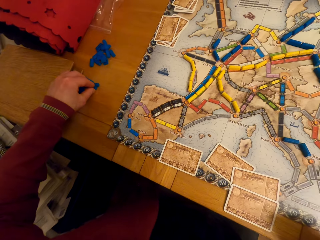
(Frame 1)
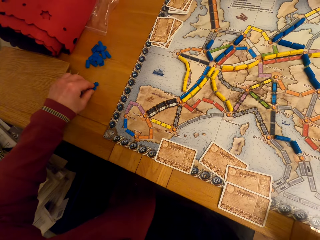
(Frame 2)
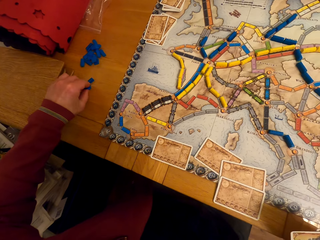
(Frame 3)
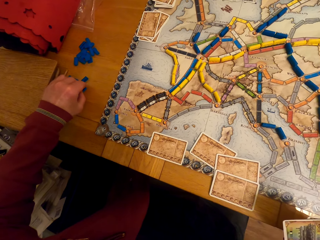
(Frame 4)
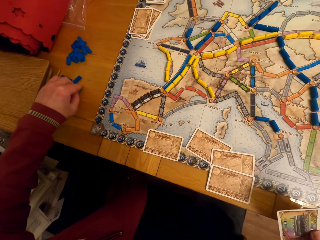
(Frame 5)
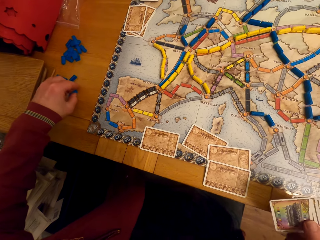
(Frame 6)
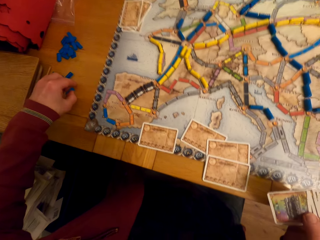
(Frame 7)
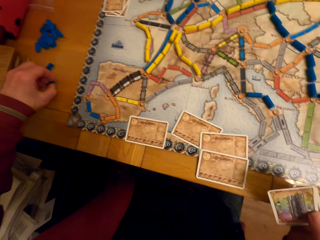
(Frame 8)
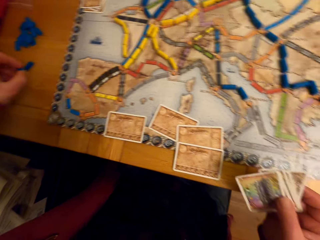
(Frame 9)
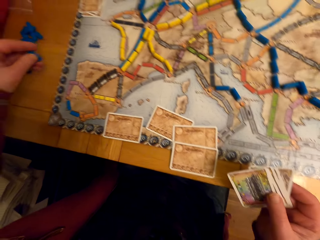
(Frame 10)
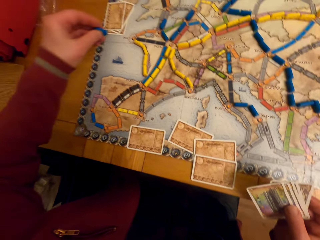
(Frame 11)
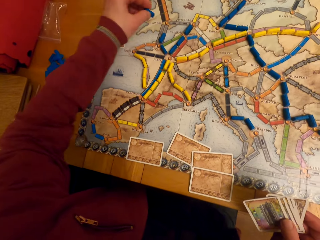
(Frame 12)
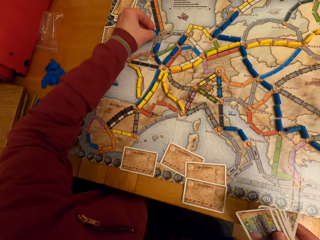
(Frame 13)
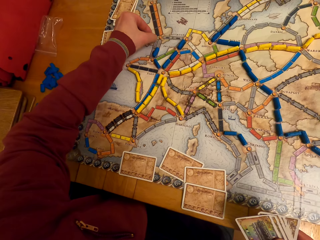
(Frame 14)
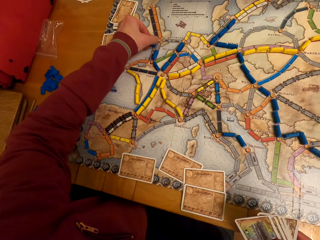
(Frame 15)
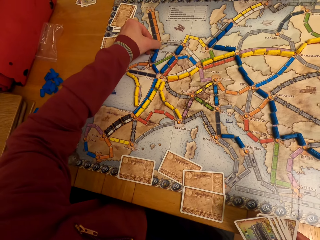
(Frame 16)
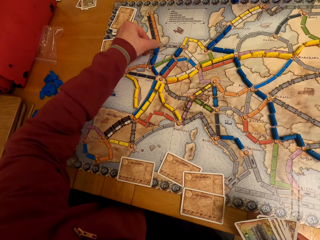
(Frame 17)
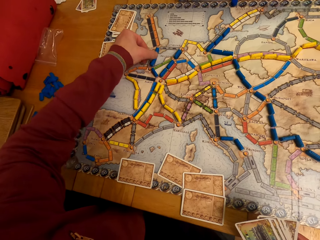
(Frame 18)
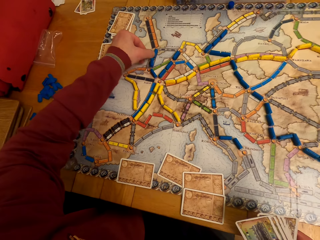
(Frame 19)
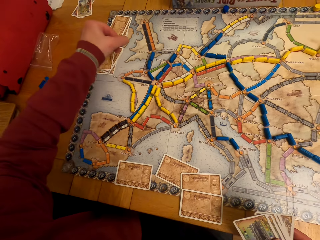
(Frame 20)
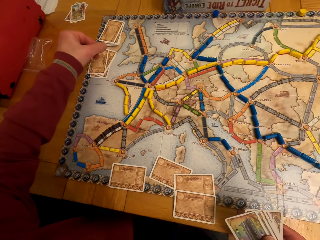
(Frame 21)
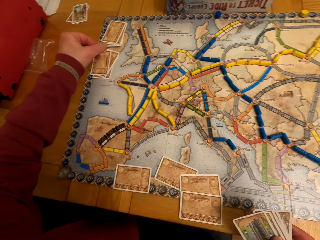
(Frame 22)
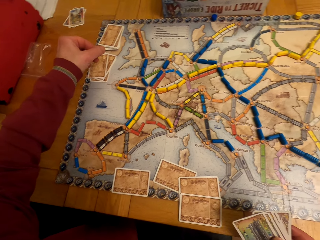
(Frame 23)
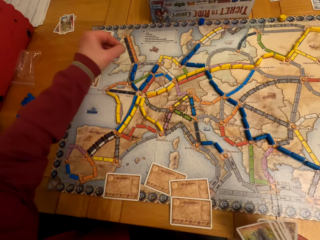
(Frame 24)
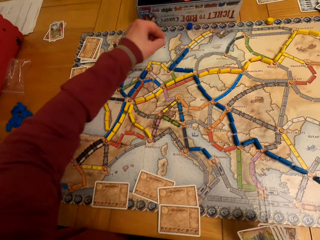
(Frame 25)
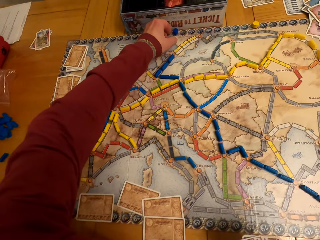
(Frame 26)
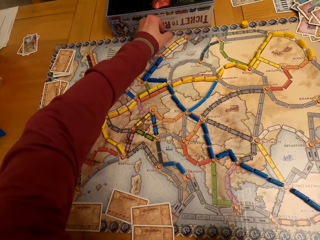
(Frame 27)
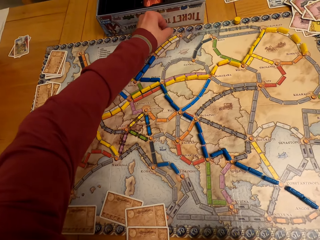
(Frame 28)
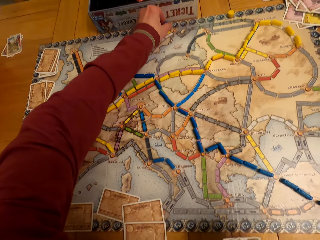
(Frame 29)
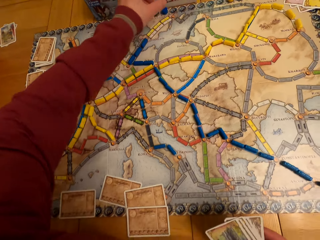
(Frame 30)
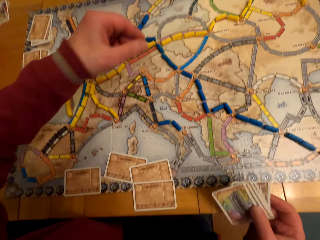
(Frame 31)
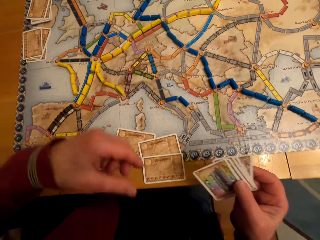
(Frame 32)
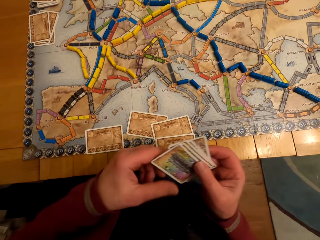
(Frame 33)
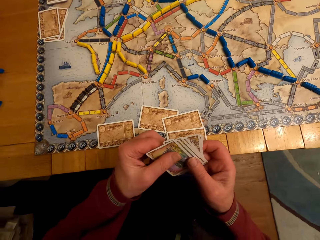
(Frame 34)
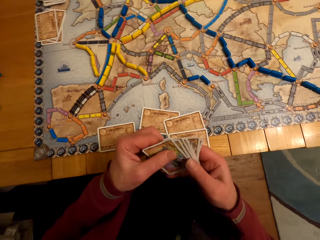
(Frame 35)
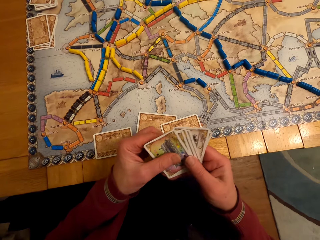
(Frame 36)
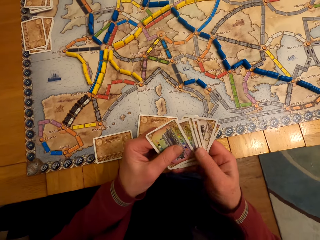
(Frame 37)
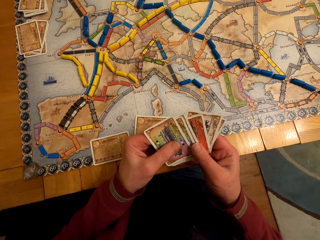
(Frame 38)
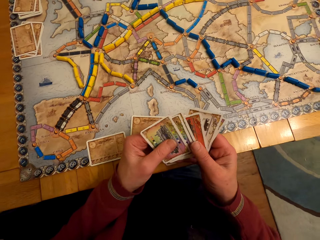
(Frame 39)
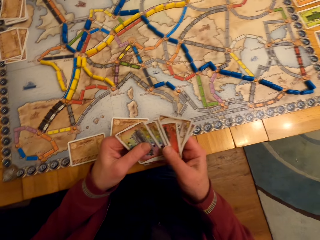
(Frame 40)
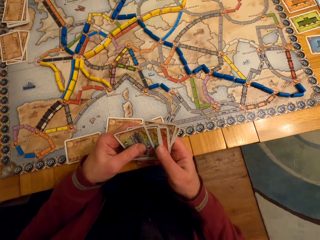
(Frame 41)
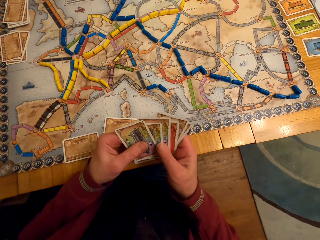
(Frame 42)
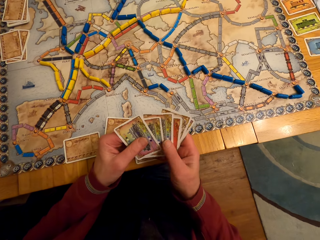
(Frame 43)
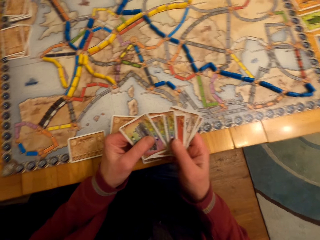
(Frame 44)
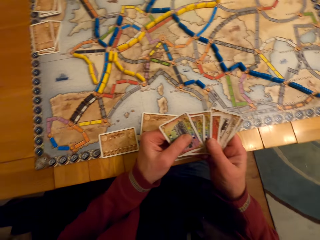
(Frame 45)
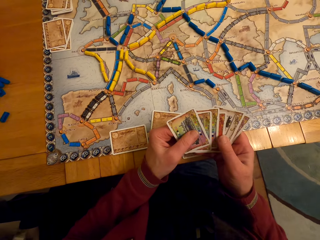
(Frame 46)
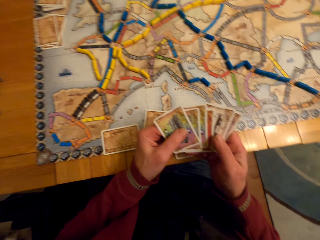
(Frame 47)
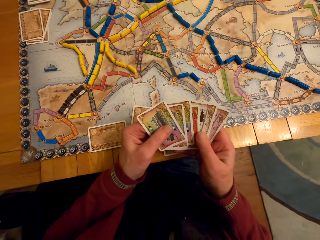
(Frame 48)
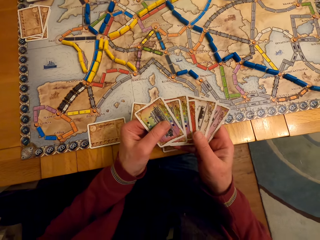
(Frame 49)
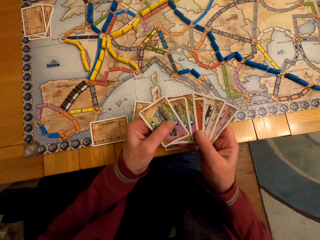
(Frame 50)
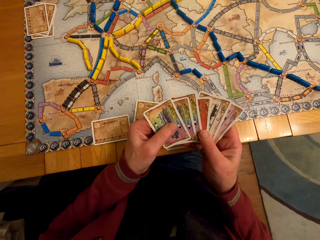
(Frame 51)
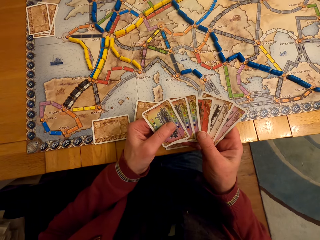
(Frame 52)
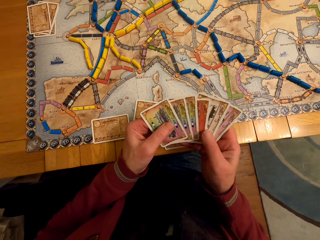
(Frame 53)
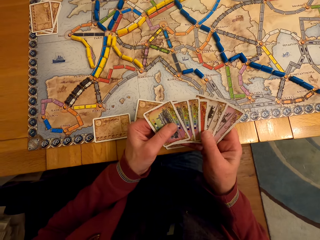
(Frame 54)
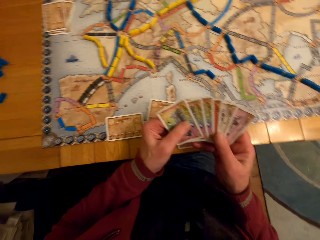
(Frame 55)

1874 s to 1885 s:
The camera wearer picks up the board game chips from the table. A man puts the model piece on the paper. The camera wearer puts the board game chips on the table. The man moves the hand. The man moves the model piece. The man holds the cards and looks at the cards. The camera wearer holds the board game cards in his hands.

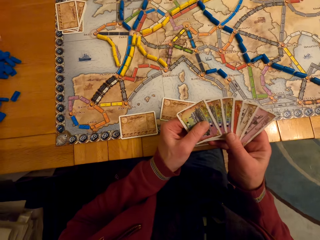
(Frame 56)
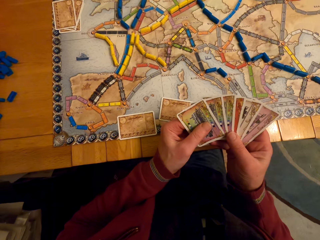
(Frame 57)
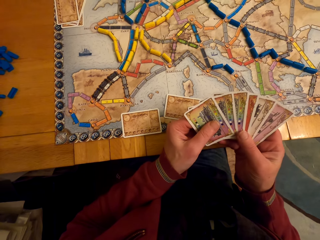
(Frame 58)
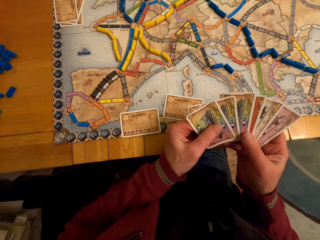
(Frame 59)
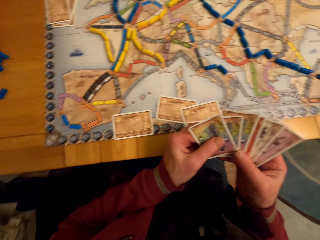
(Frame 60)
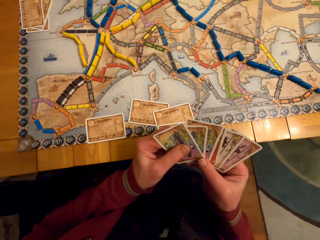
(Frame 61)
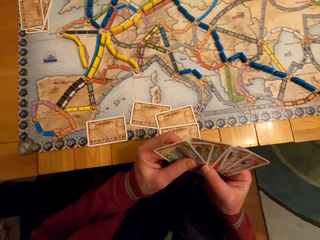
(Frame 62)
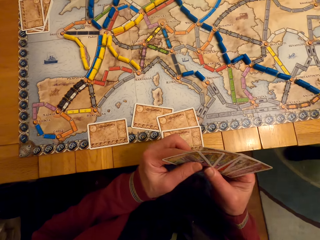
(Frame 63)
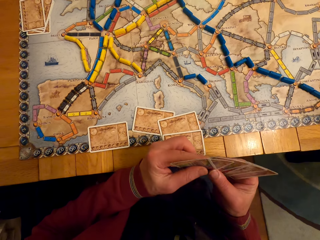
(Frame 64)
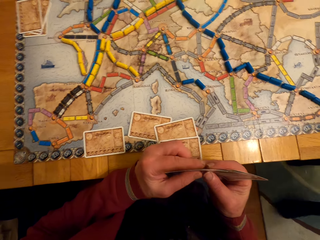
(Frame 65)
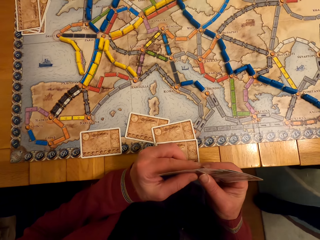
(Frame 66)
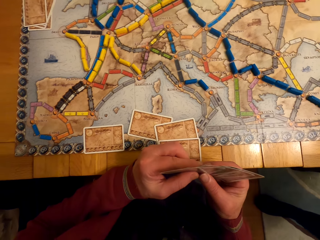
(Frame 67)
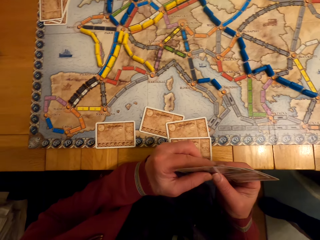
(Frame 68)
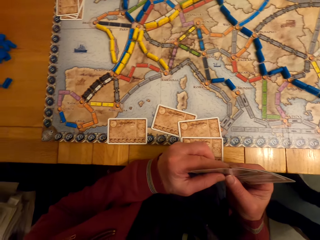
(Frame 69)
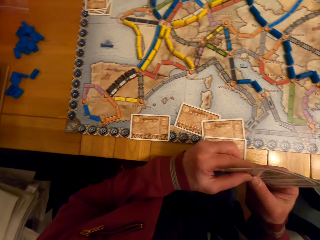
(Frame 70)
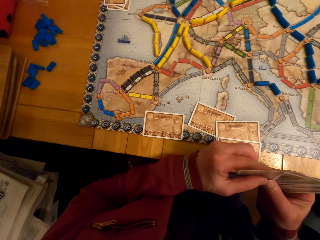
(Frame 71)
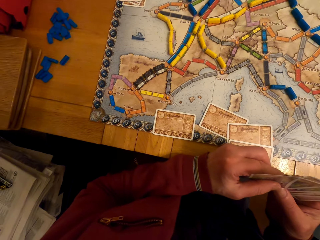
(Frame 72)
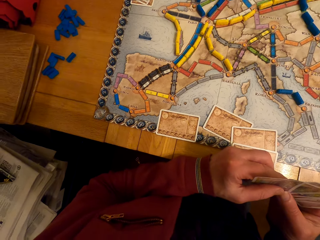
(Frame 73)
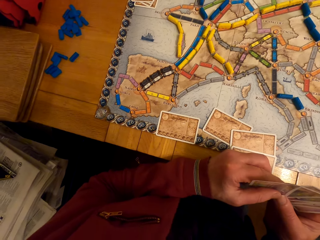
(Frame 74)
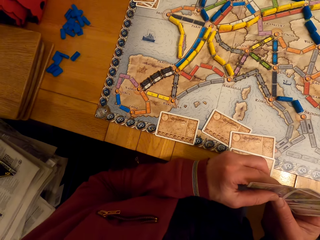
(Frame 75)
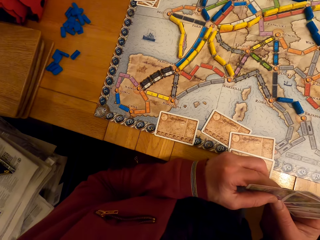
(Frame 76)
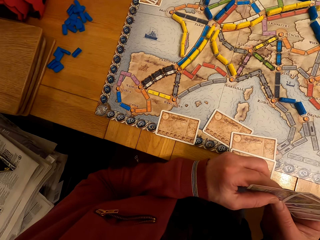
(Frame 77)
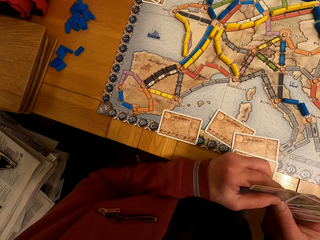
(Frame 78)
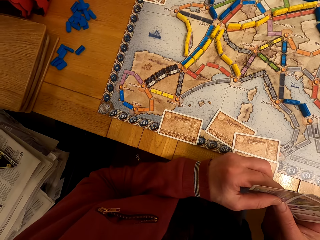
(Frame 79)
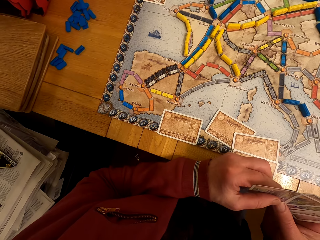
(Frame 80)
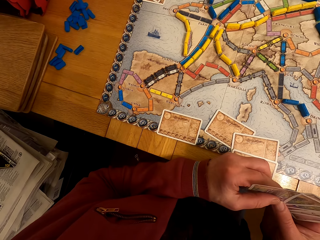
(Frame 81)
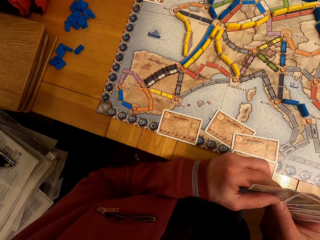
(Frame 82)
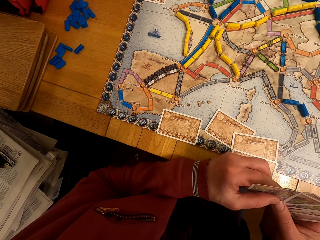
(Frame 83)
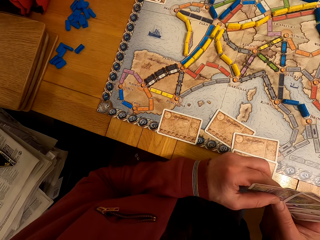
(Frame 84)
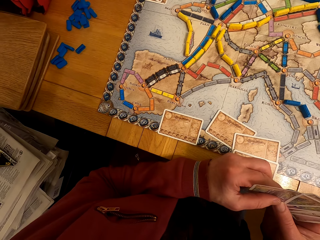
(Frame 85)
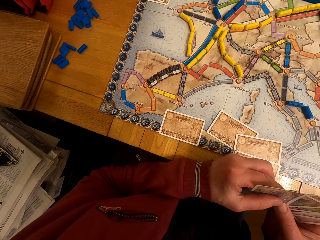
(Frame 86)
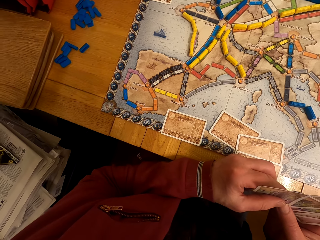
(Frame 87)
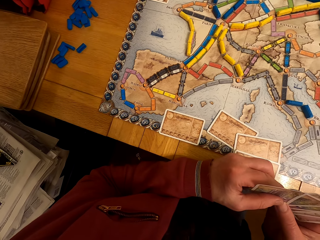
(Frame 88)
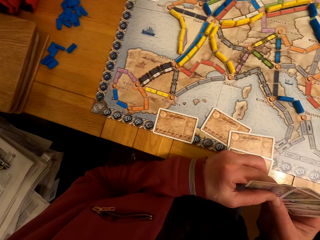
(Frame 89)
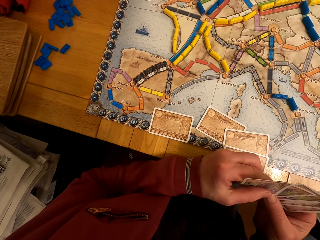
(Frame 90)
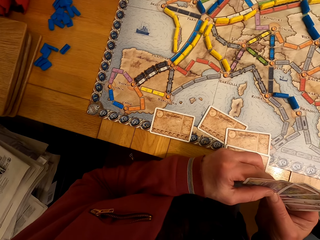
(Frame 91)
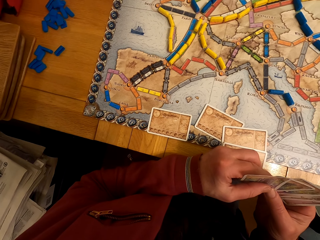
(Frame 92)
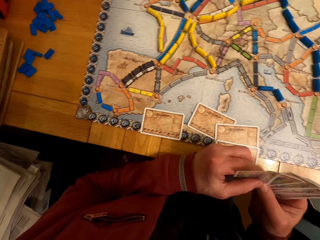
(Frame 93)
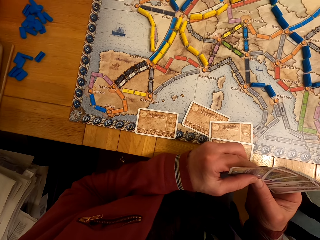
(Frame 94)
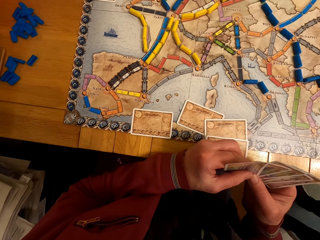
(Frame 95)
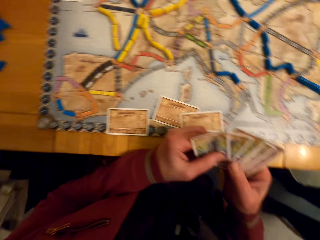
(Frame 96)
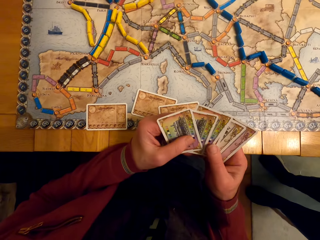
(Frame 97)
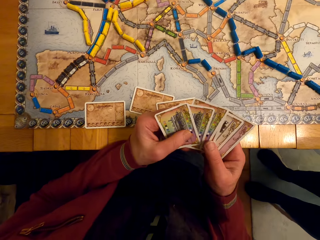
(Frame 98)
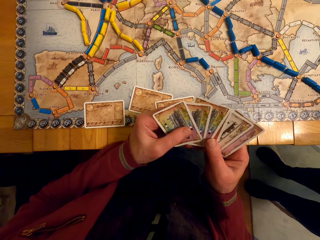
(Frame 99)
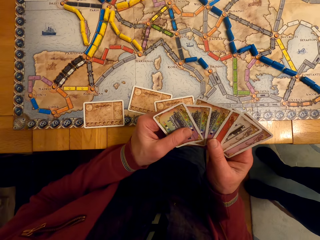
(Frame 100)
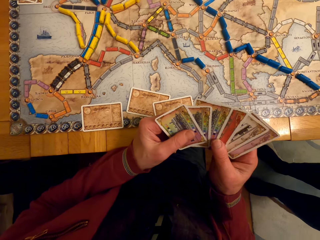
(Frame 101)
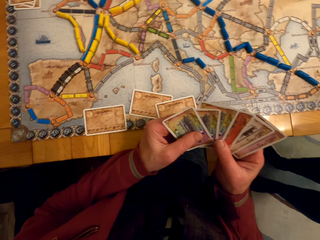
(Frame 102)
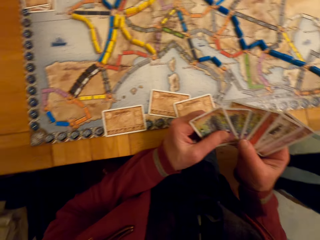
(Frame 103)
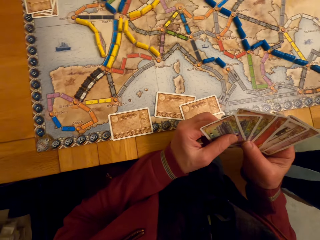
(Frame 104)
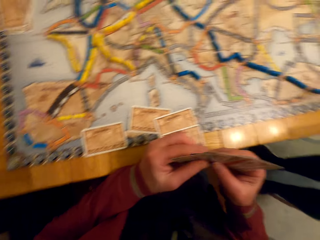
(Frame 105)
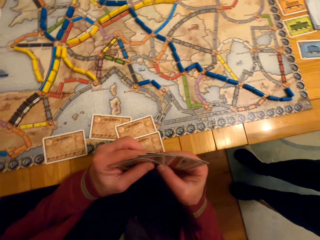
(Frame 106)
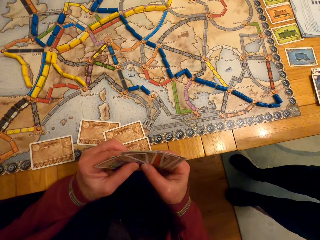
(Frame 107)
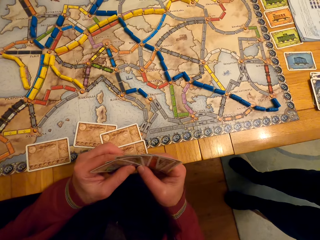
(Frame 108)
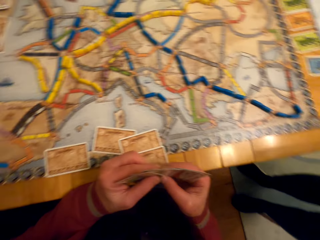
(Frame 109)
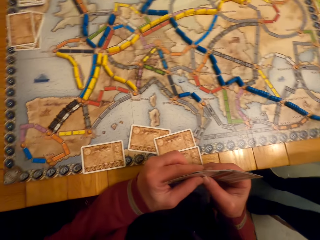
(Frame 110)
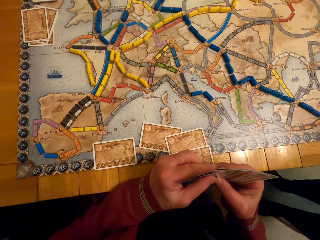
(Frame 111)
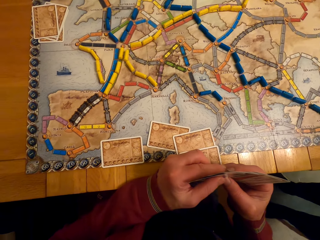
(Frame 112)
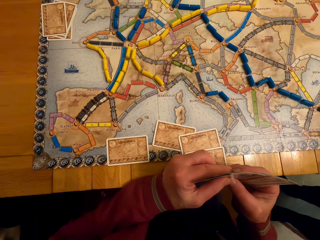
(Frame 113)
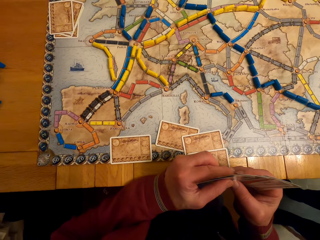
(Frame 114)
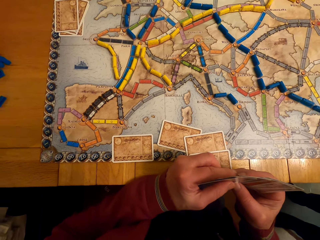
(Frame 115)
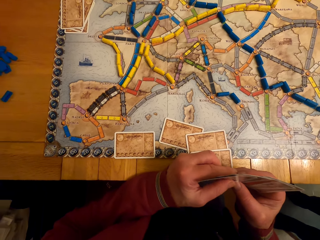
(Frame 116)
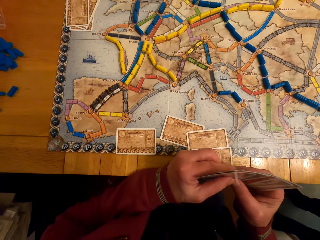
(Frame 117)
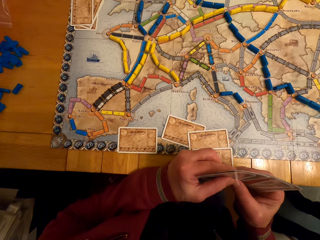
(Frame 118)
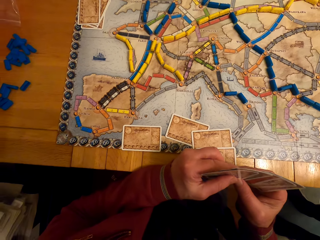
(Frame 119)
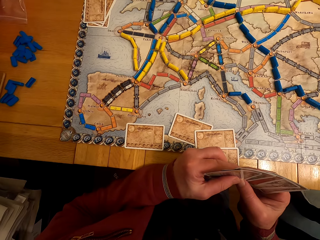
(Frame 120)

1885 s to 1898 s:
A lady steps forward. A man looks at the cards. The man looks around. The man looks at the cards.
